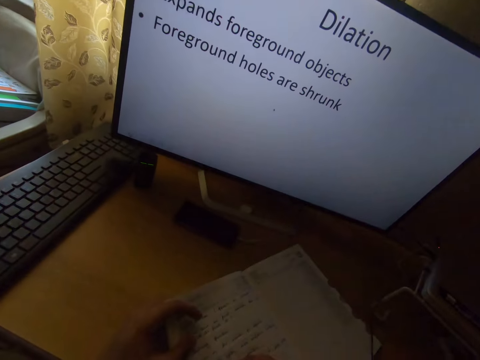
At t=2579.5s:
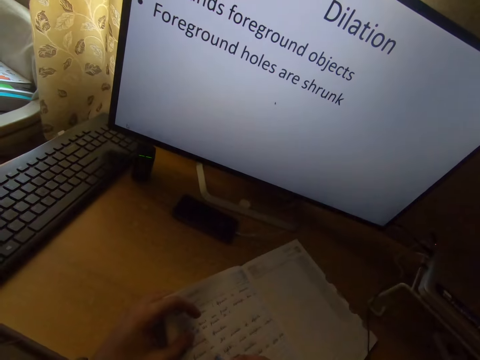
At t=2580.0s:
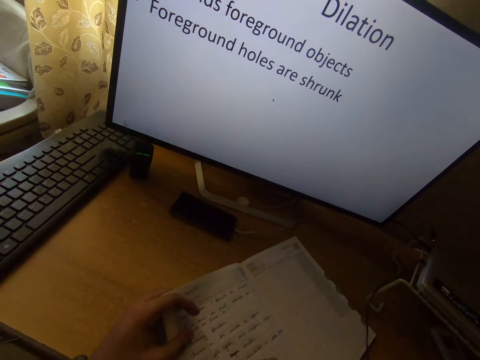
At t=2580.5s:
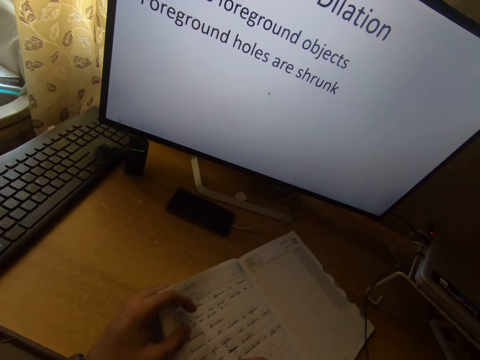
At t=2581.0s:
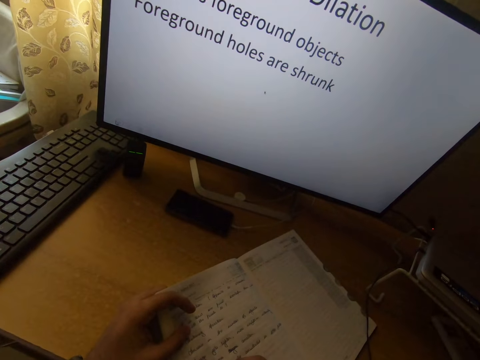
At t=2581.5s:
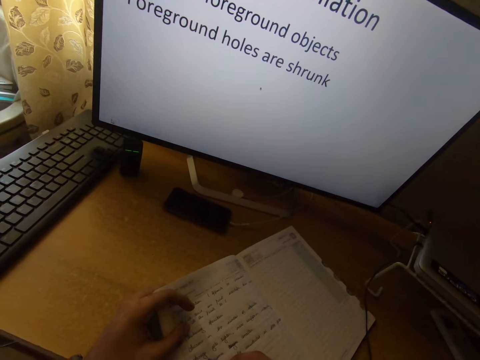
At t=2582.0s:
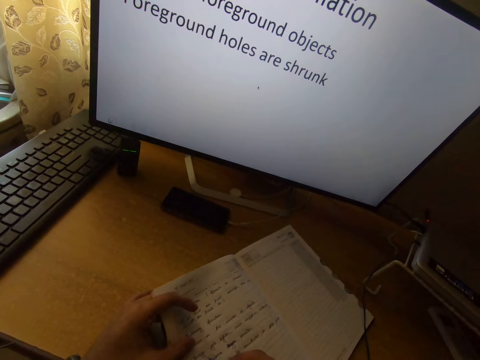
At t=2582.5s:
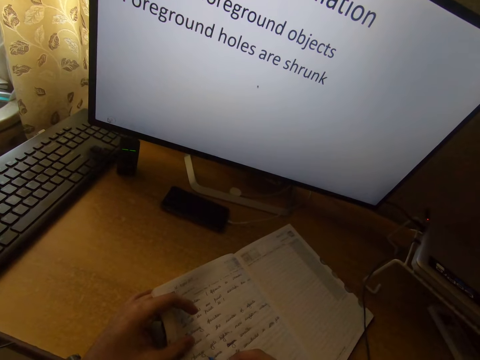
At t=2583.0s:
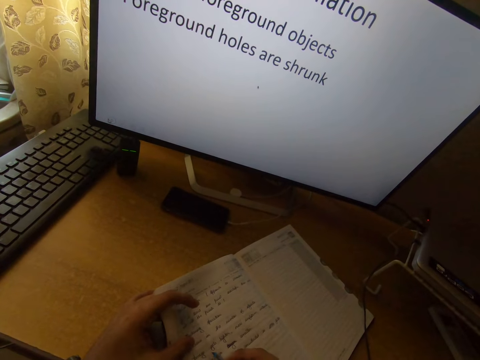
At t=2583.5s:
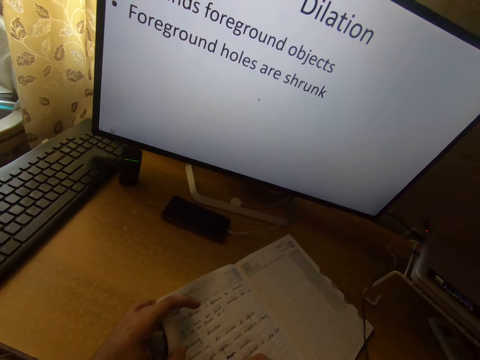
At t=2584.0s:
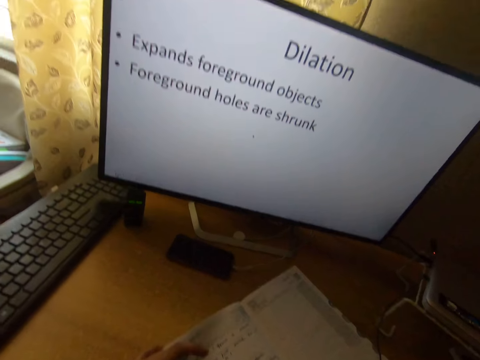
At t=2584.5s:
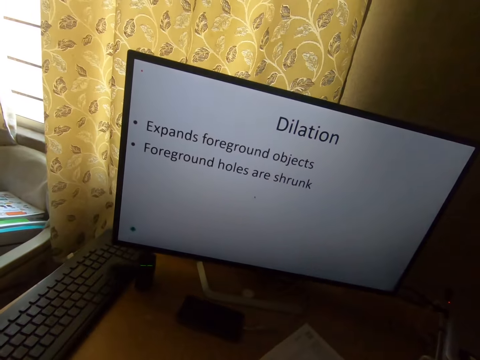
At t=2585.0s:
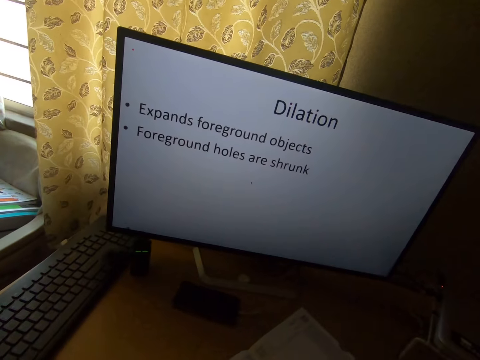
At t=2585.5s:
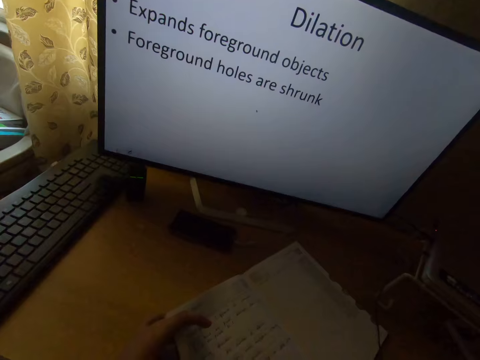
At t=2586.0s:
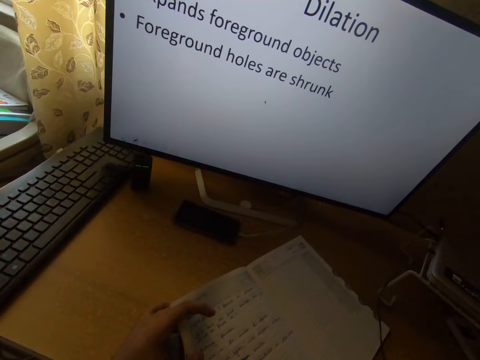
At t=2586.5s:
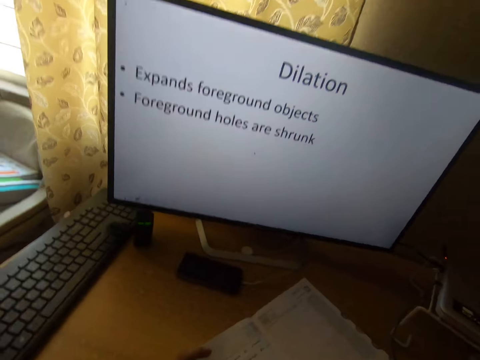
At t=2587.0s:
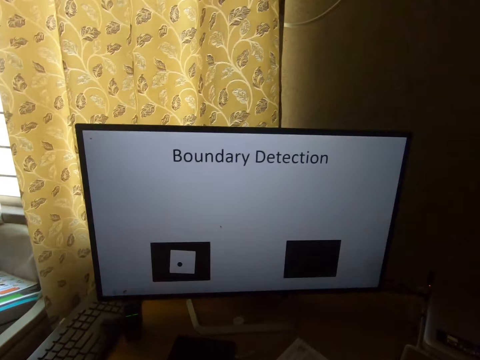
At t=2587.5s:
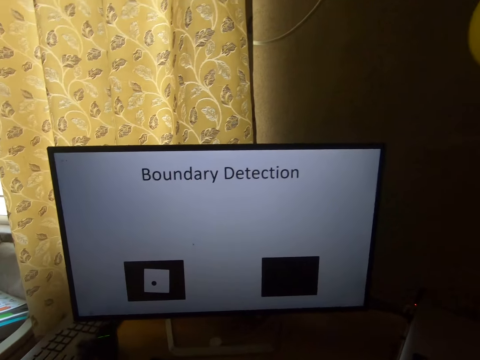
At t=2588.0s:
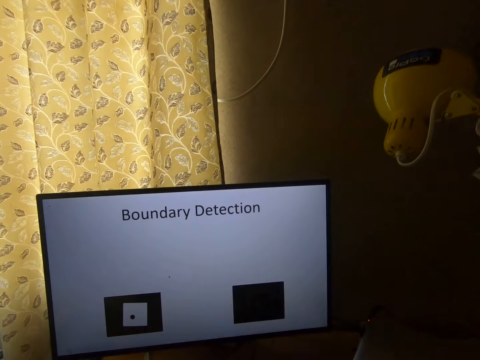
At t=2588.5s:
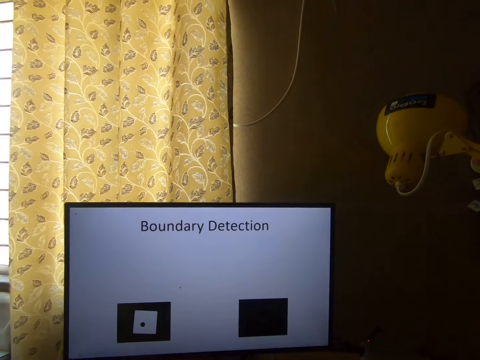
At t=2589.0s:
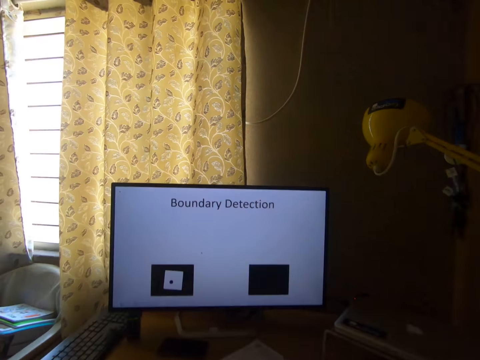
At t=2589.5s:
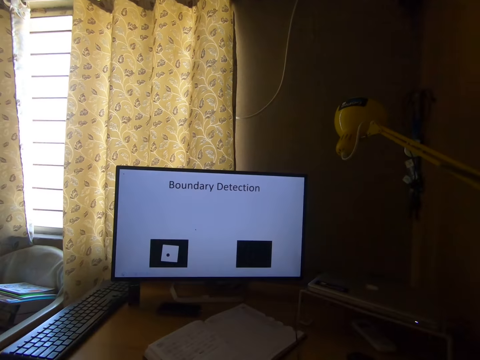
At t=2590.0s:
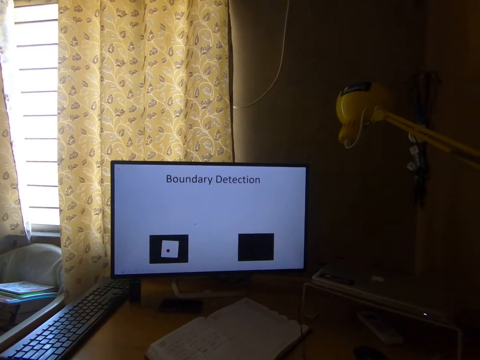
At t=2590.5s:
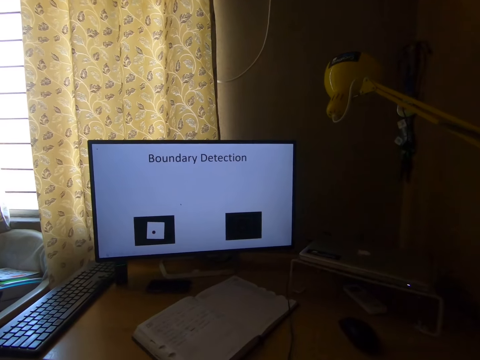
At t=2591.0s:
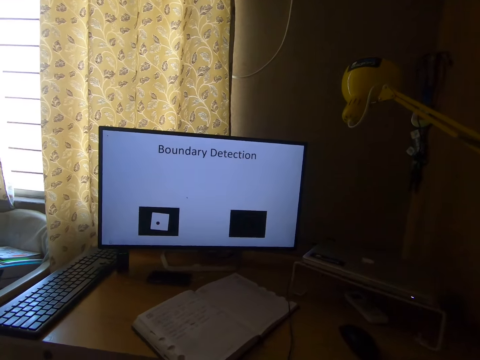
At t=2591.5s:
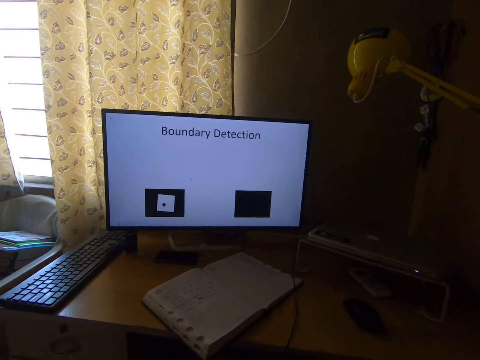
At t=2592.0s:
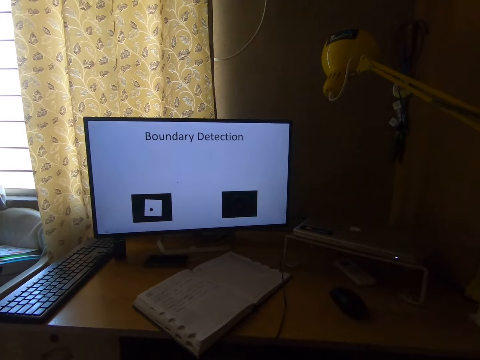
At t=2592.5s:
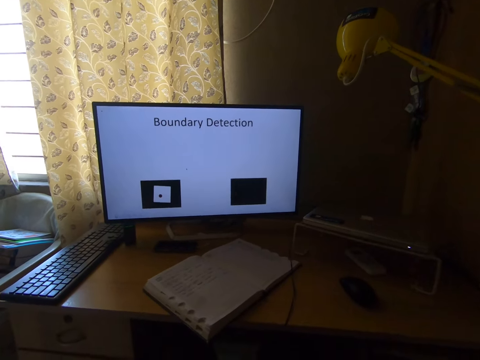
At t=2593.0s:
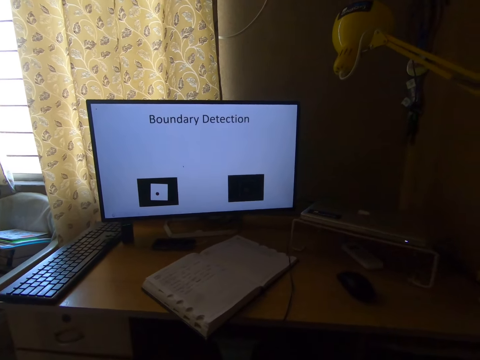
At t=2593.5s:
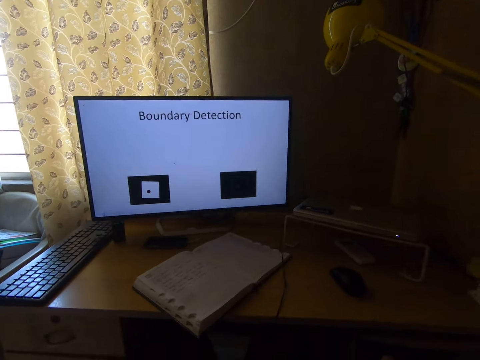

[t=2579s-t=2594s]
The camera wearer writes in the book with his right hand. He moves away from the computer. He stares at the computer.

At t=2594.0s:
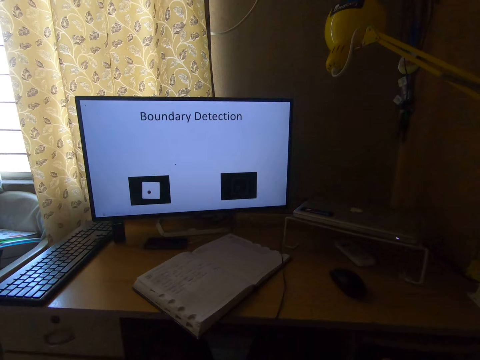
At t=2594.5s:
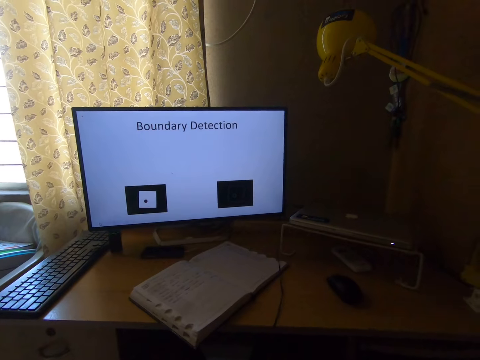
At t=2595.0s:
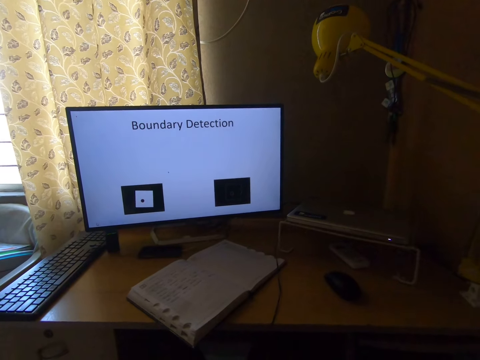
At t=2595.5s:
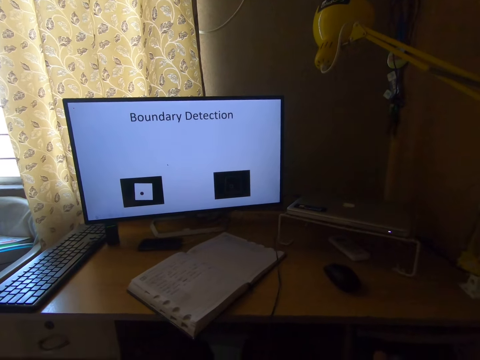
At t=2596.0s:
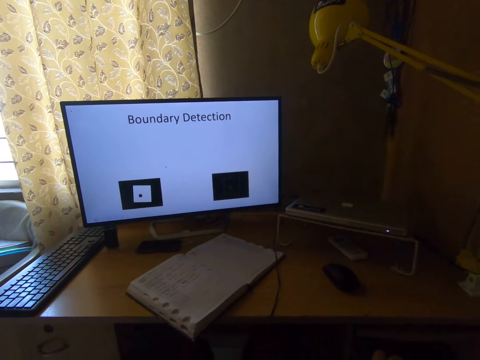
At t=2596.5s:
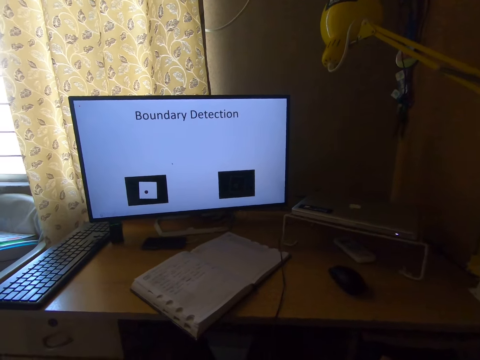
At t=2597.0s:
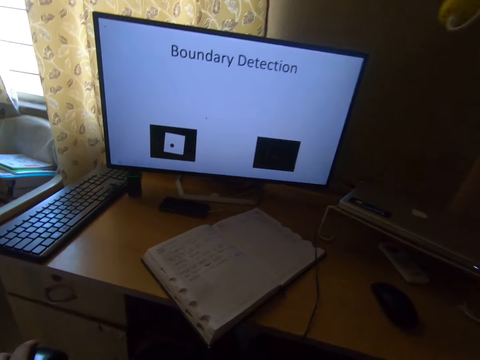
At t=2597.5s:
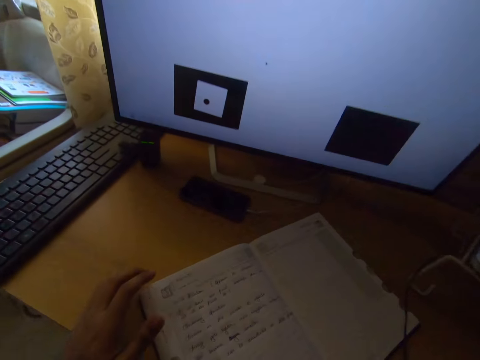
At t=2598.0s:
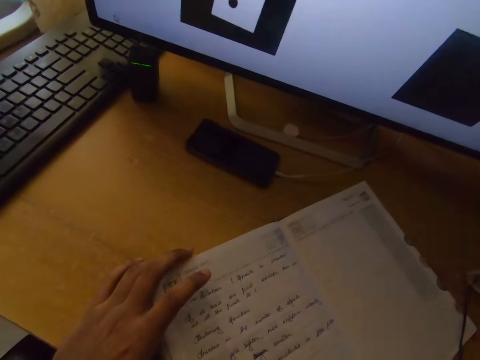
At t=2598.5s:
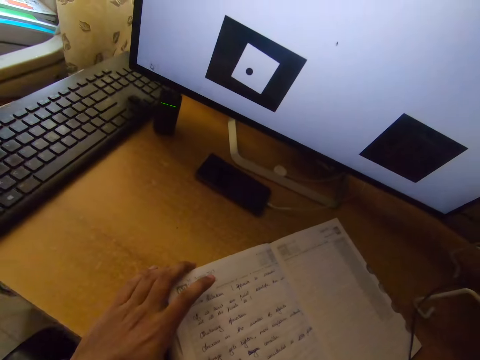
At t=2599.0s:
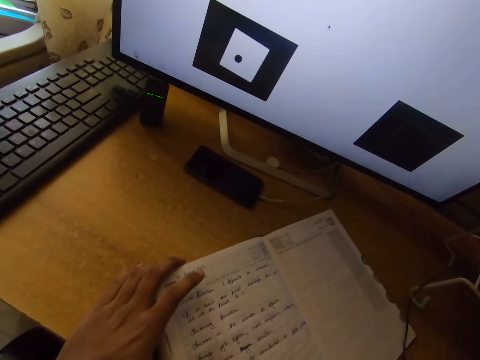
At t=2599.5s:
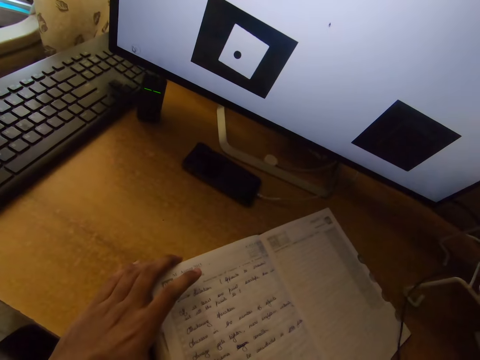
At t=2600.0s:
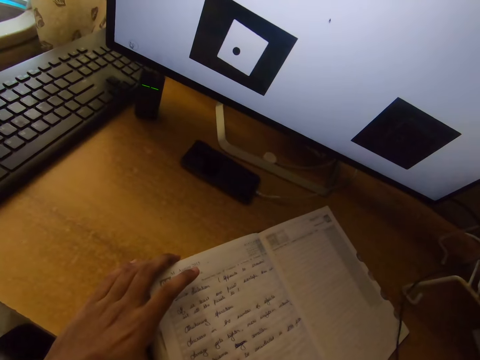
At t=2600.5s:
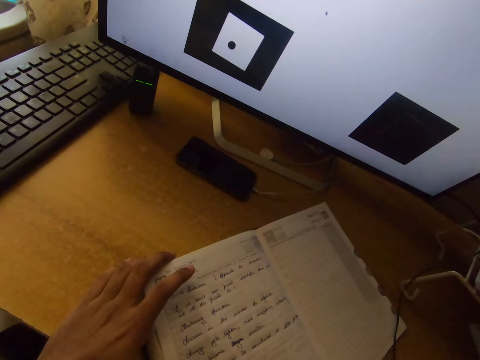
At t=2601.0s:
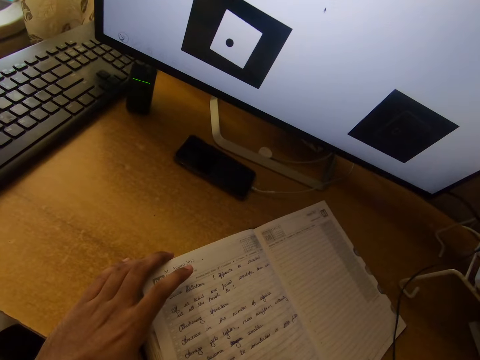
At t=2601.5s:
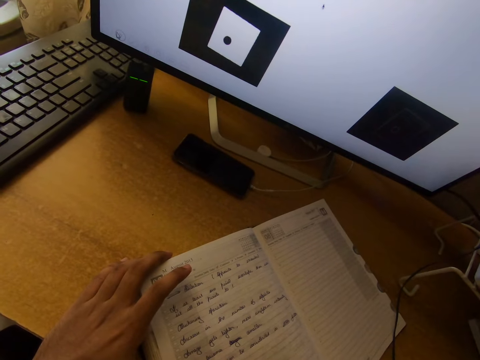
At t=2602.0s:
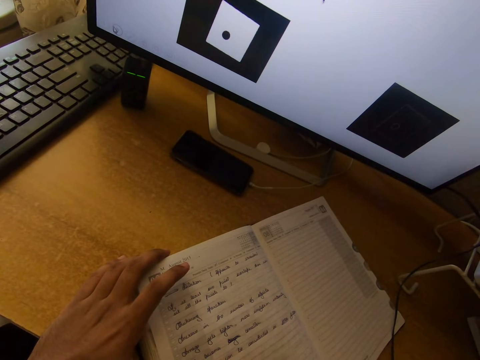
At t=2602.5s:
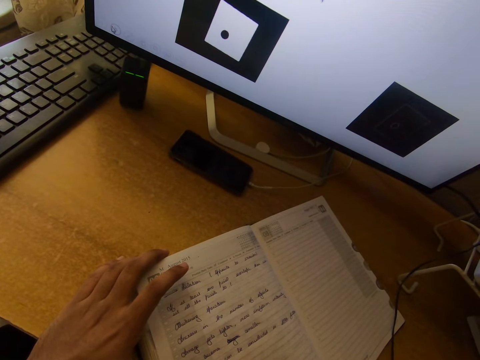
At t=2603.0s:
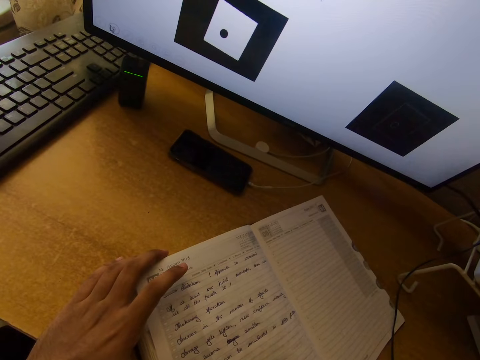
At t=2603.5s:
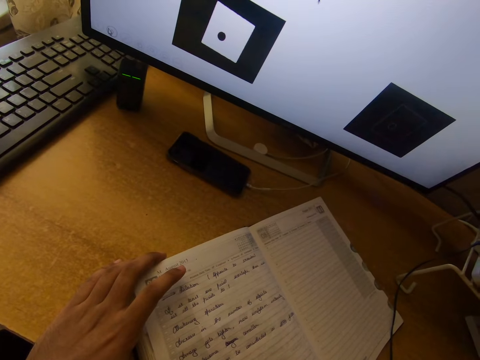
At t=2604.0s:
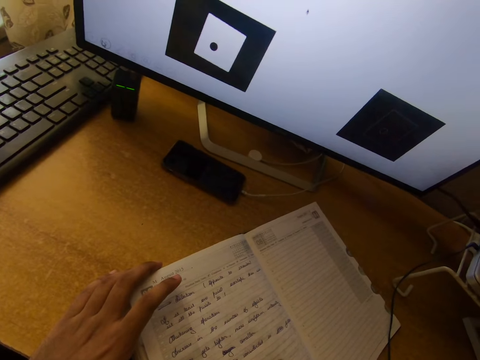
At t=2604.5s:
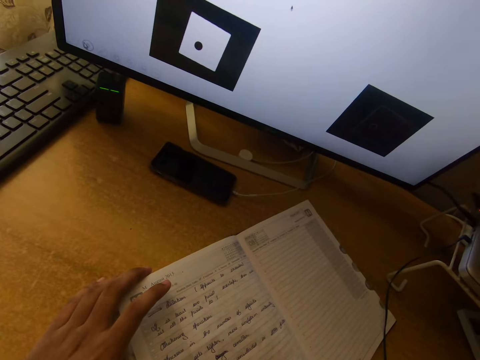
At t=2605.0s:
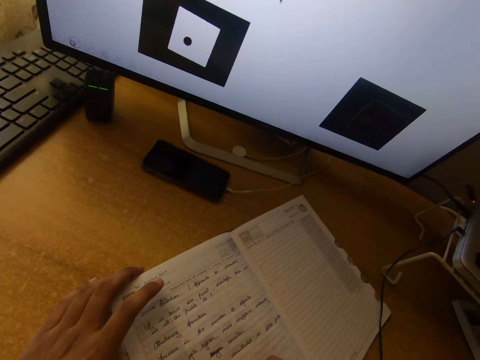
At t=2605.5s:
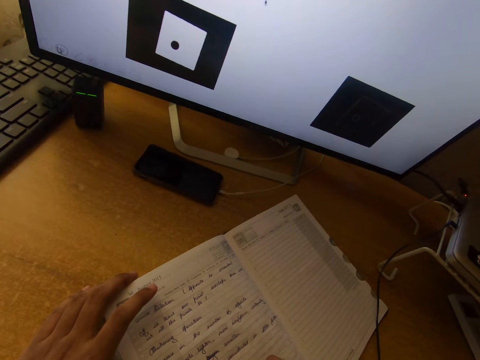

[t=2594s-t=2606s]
The camera wearer puts his left hand on the book. He stares at the computer.
